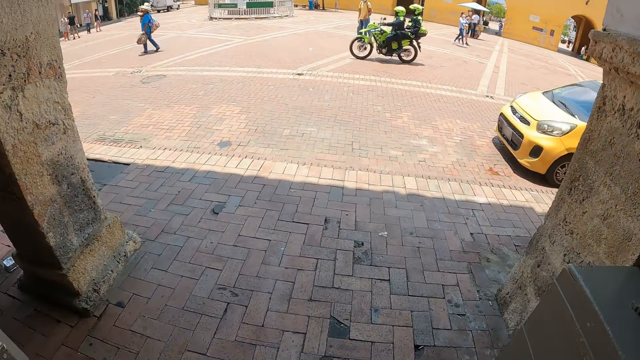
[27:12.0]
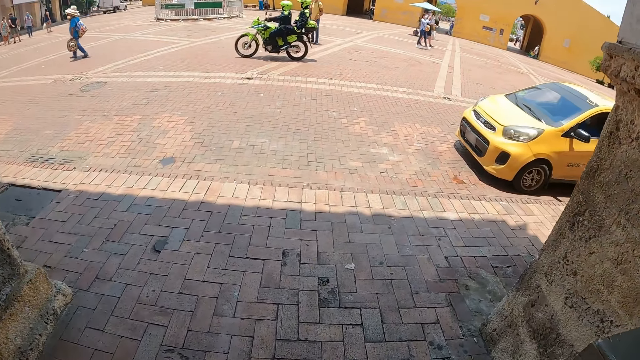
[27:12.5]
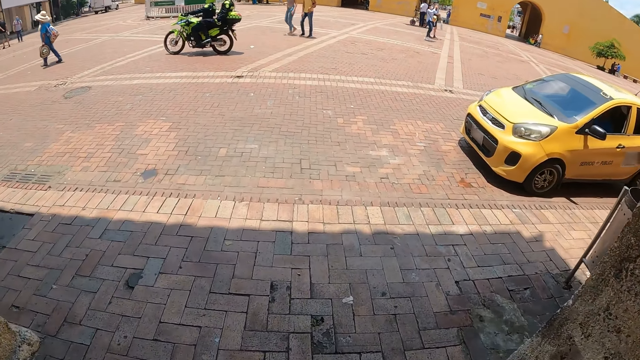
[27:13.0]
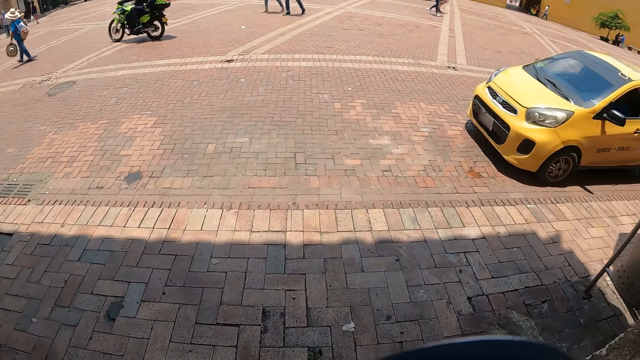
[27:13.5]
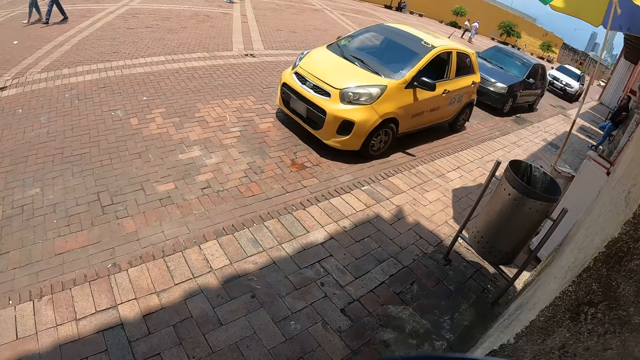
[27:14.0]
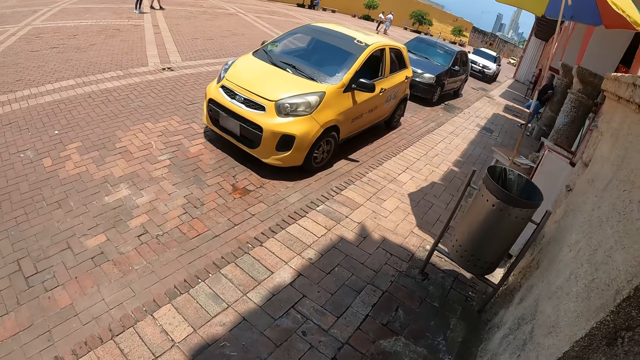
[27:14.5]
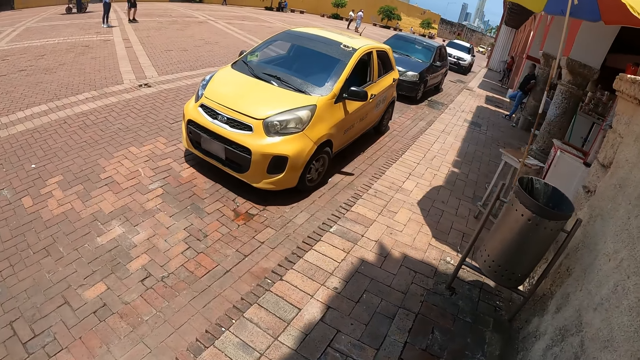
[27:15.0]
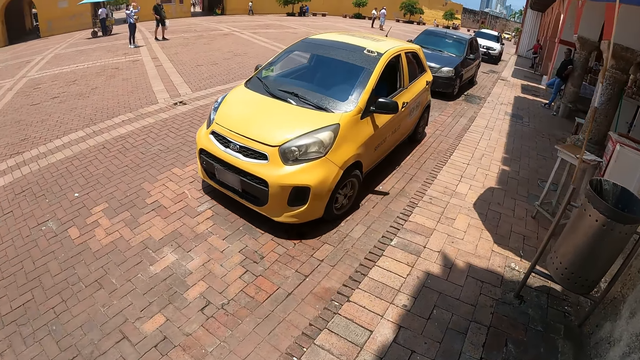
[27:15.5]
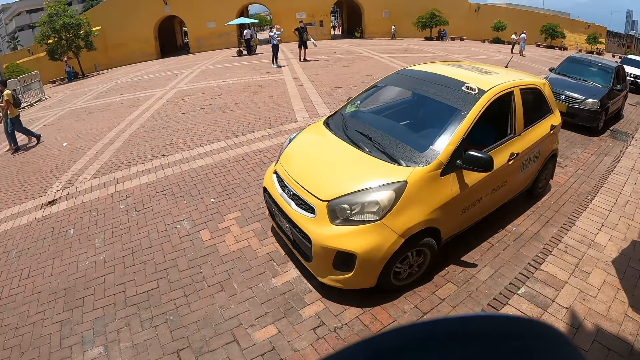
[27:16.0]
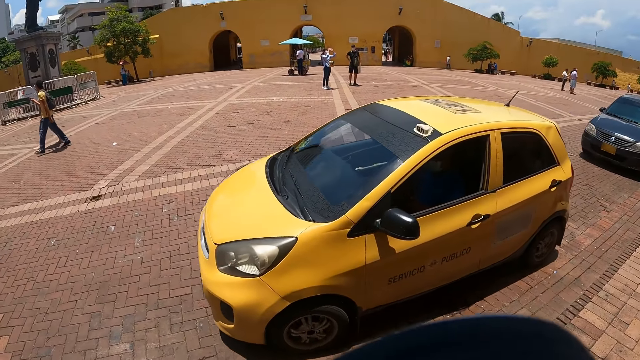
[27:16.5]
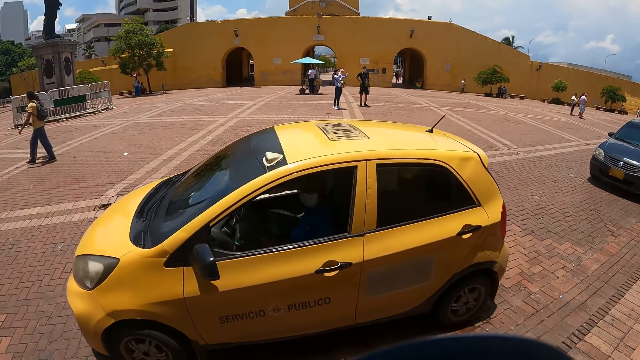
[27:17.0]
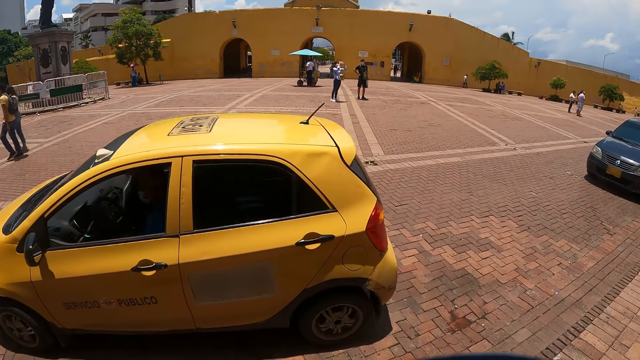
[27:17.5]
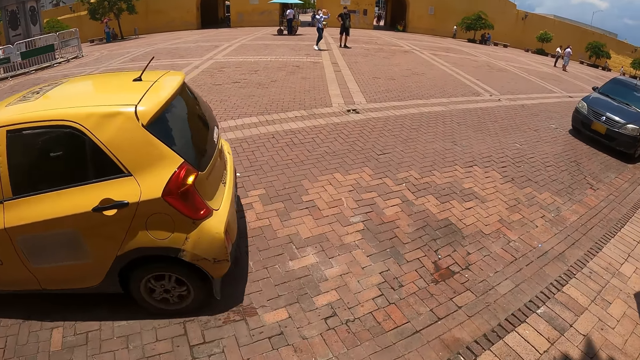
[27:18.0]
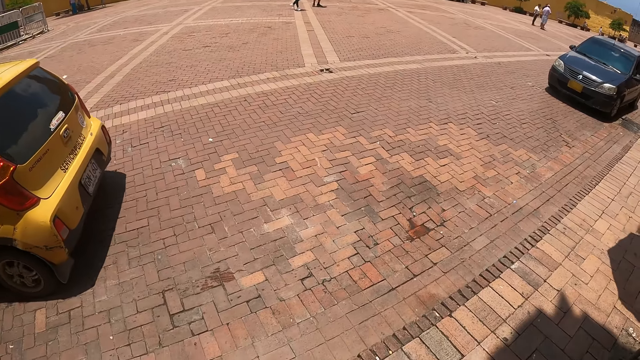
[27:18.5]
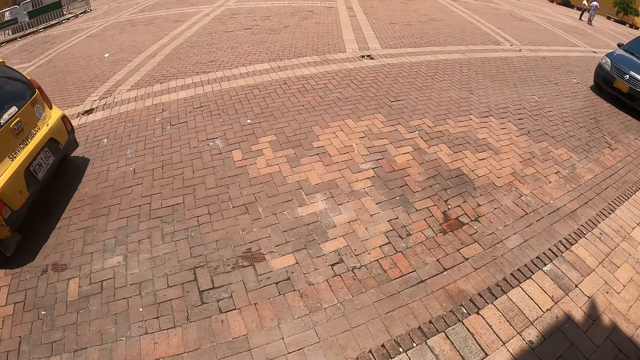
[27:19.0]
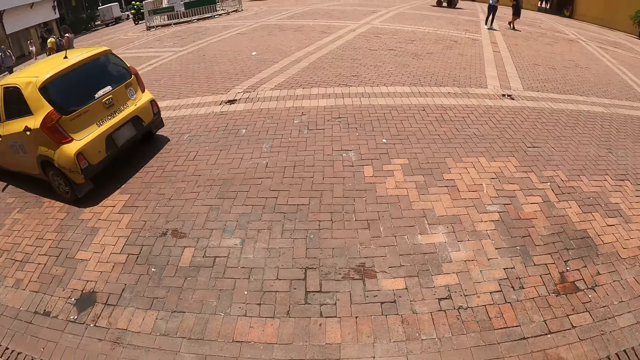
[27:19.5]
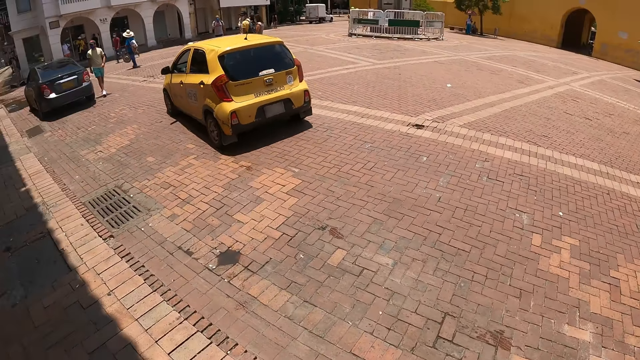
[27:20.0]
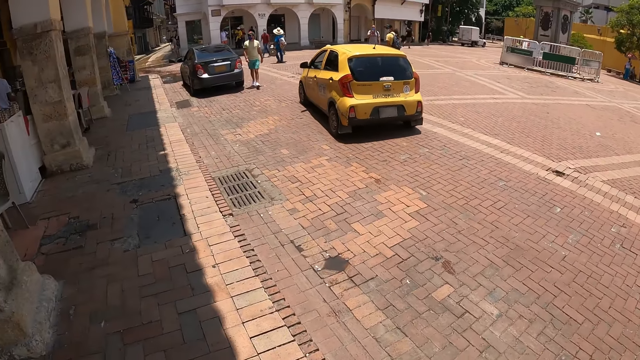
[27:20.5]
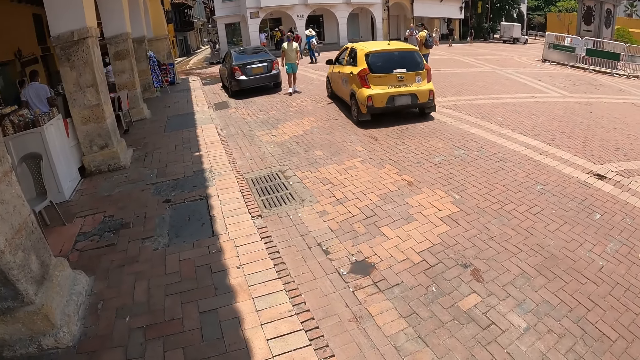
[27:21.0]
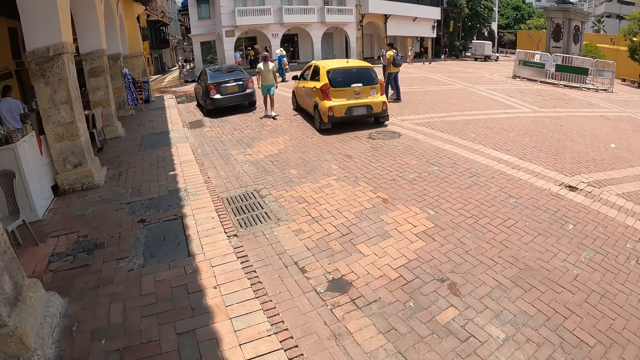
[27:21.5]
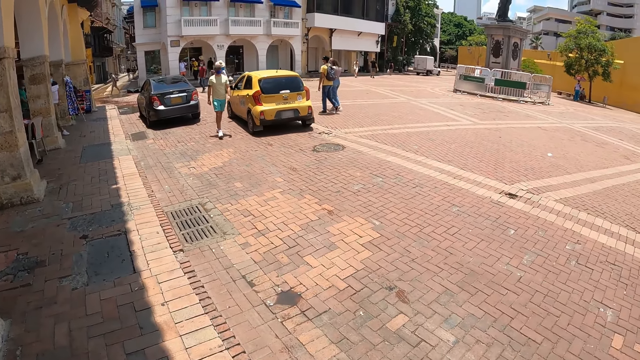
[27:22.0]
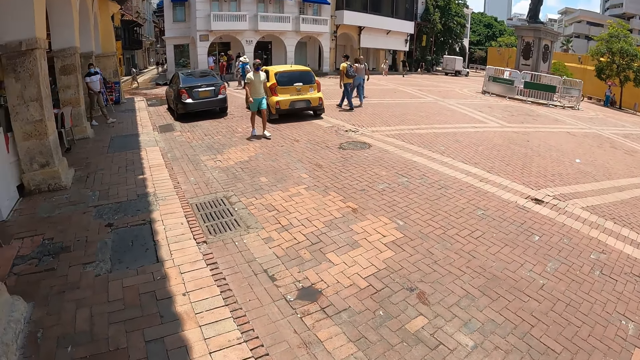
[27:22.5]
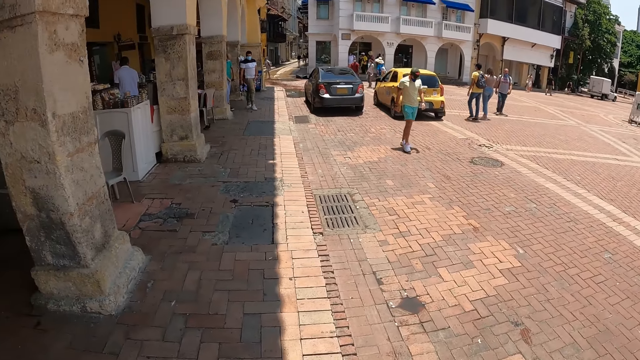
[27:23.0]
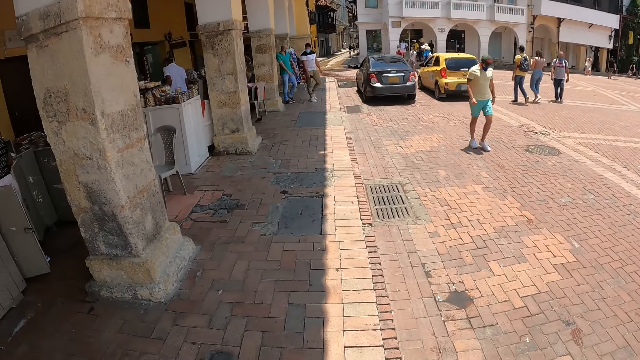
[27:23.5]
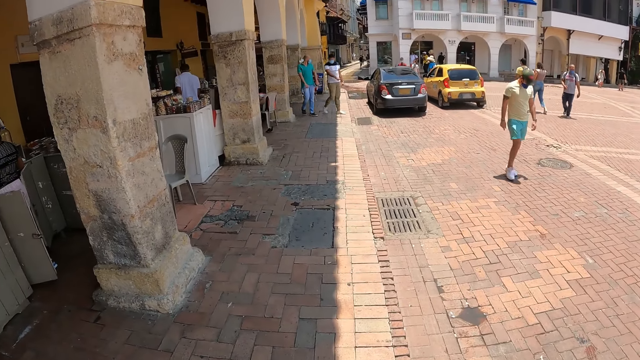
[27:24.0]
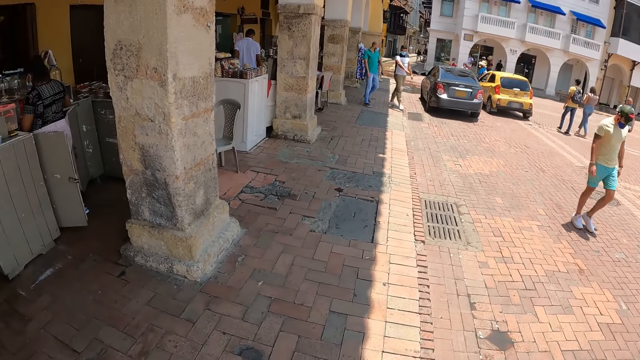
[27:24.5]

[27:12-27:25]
The camera wearer walks toward the parking lot. They stand outside the vendor corridor. They look around.

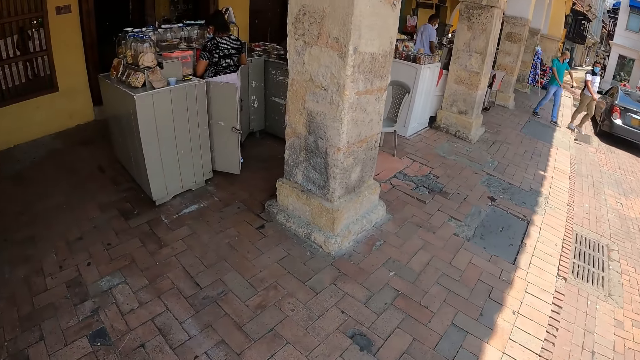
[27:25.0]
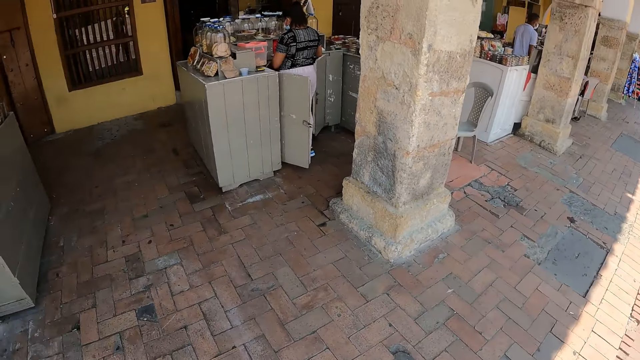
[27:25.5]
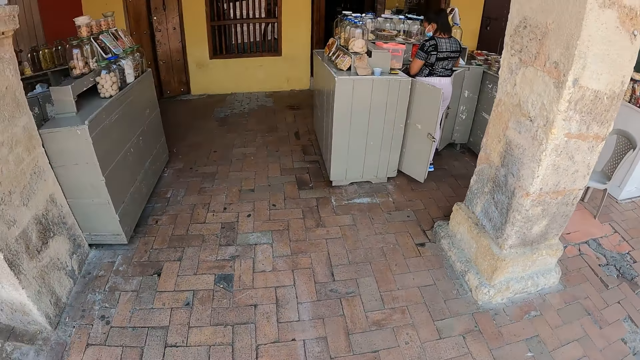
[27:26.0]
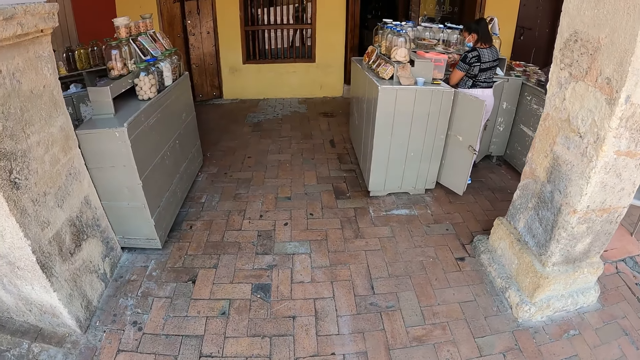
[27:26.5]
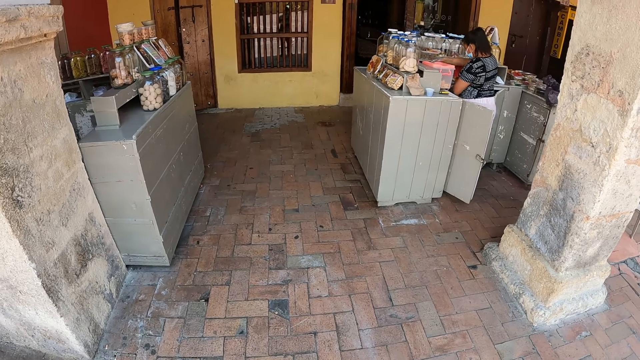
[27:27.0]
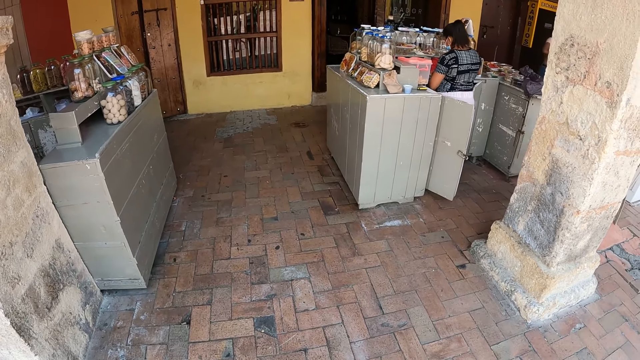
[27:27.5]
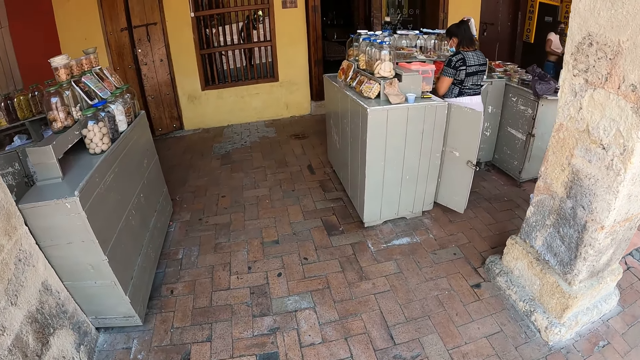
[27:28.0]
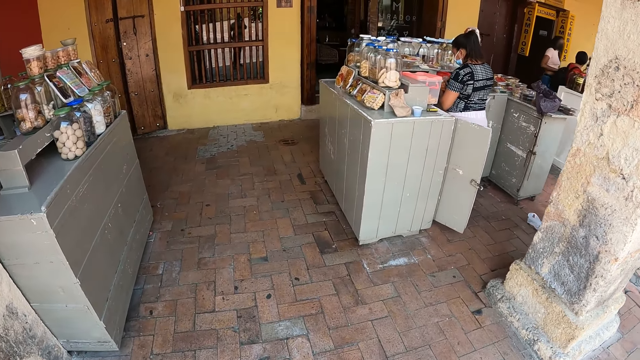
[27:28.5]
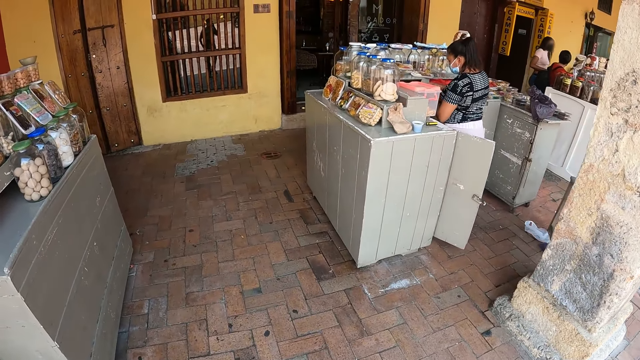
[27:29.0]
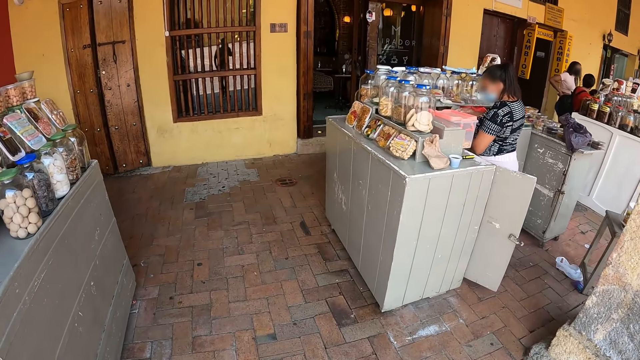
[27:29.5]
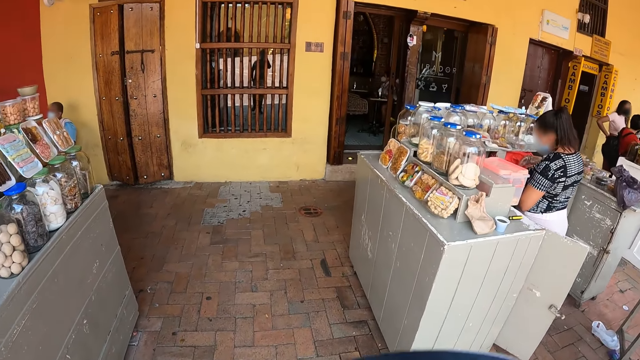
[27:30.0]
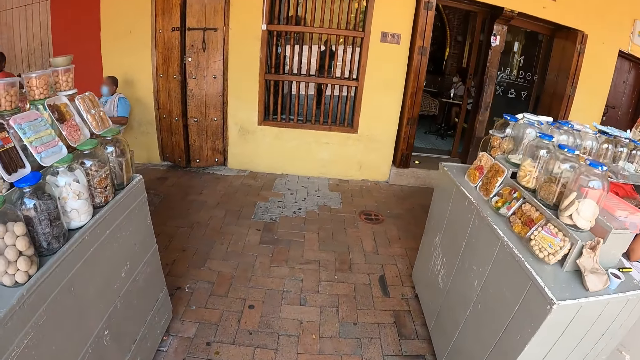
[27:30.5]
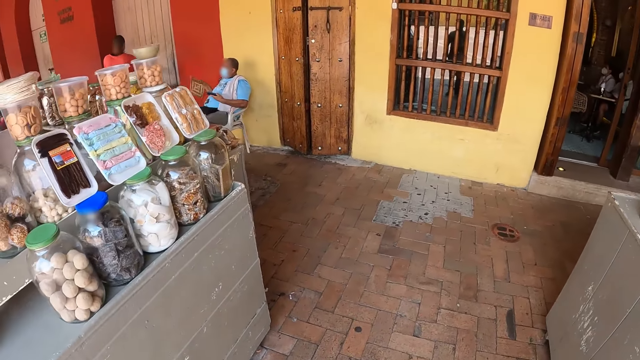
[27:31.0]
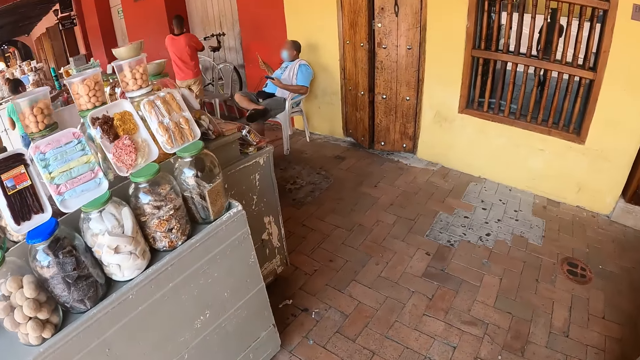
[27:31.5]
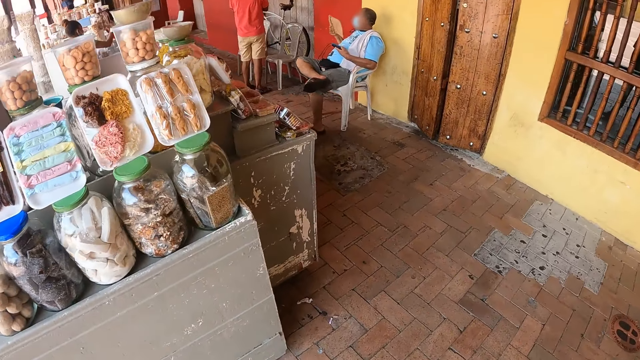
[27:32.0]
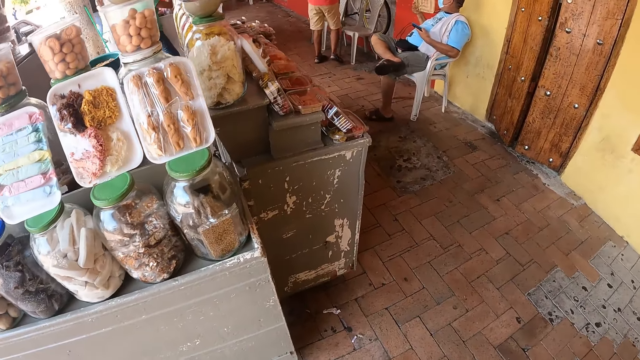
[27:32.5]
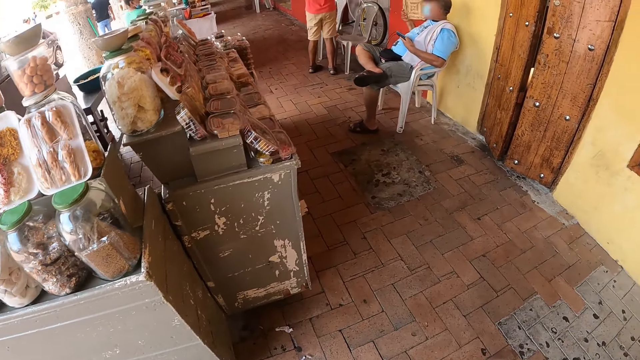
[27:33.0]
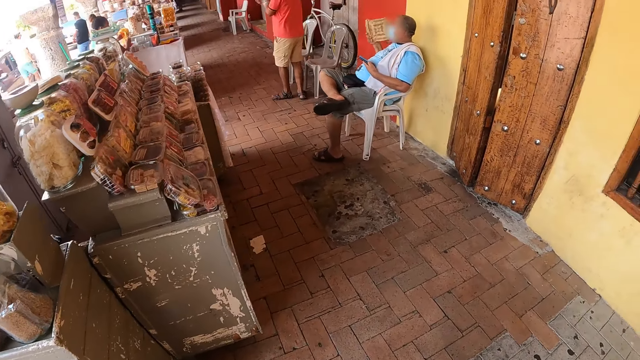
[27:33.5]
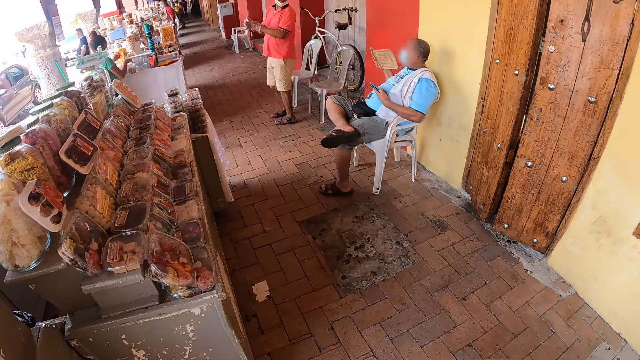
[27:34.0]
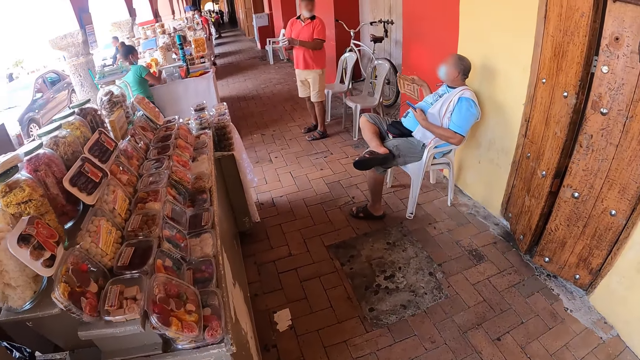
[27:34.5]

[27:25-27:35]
The camera wearer walks in the vendor corridor.
